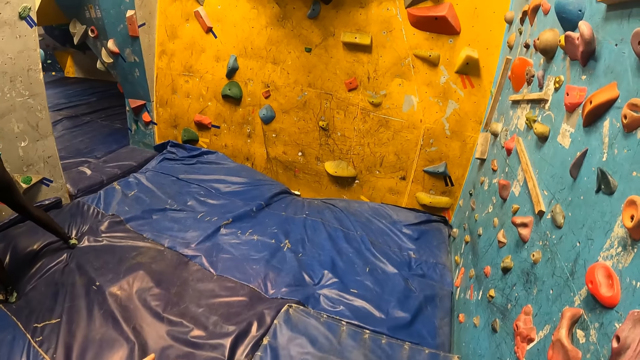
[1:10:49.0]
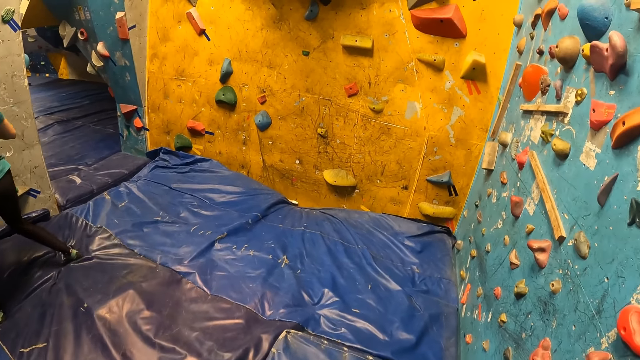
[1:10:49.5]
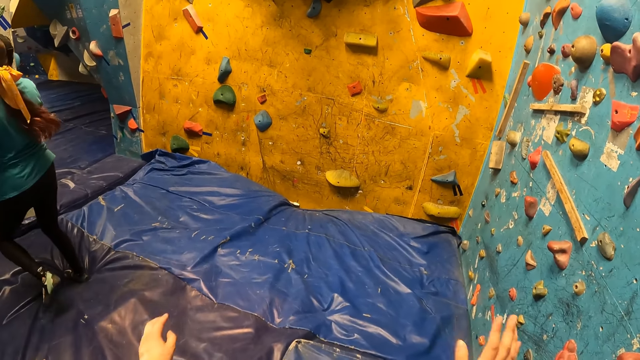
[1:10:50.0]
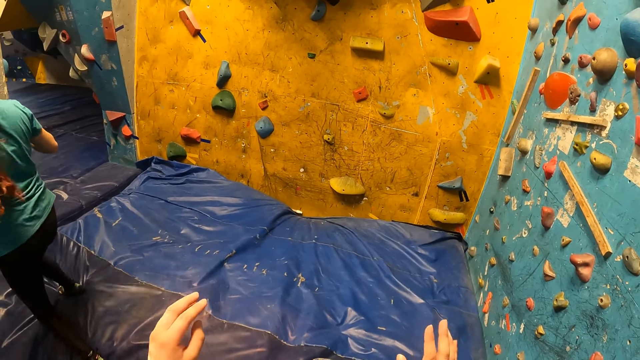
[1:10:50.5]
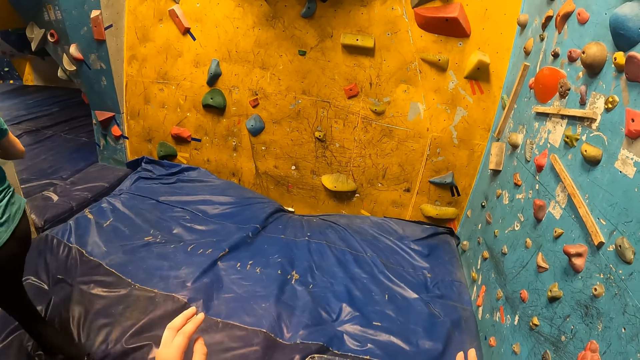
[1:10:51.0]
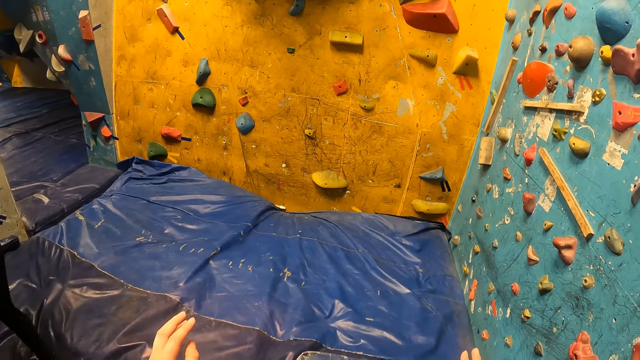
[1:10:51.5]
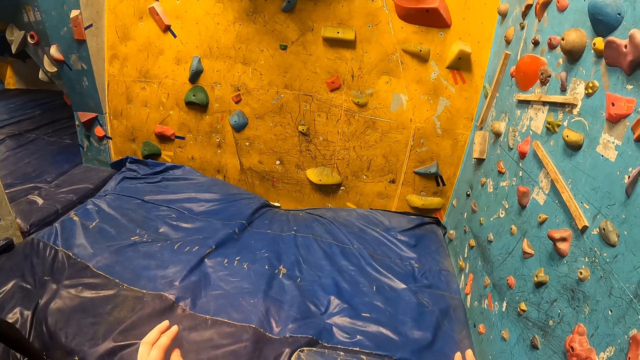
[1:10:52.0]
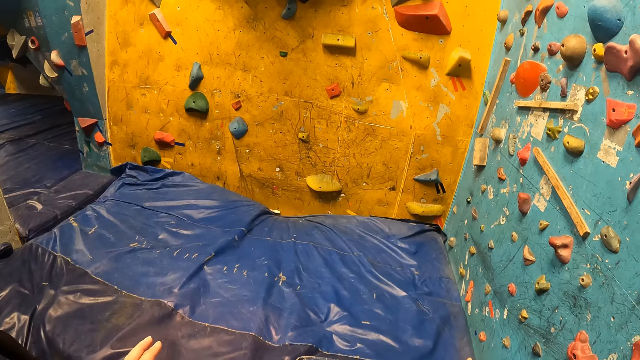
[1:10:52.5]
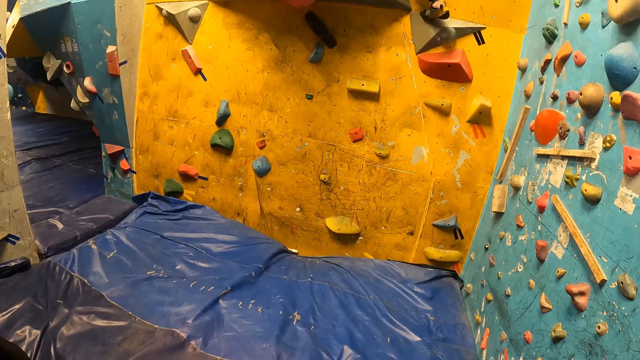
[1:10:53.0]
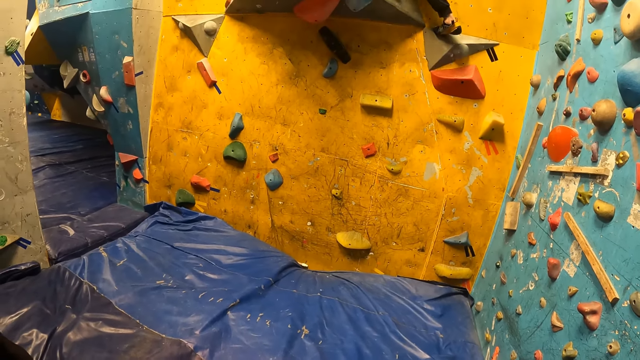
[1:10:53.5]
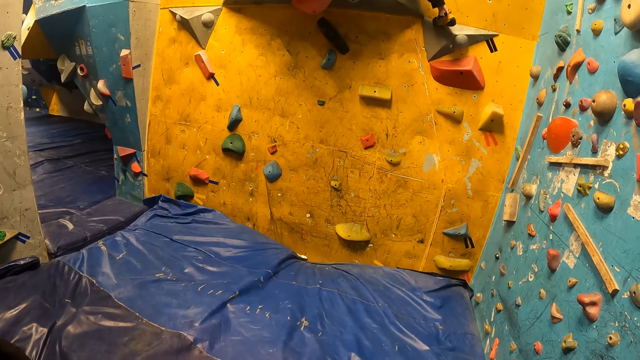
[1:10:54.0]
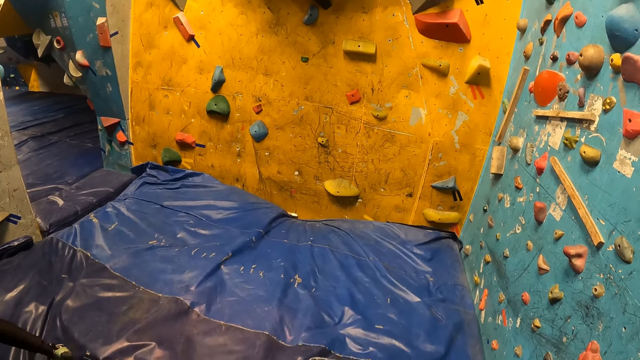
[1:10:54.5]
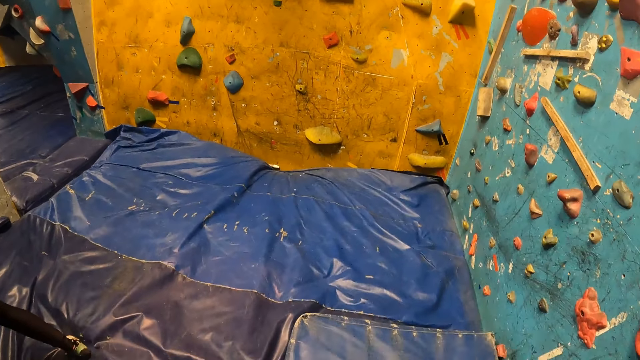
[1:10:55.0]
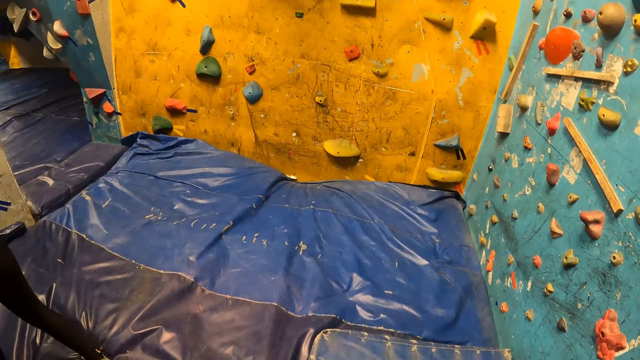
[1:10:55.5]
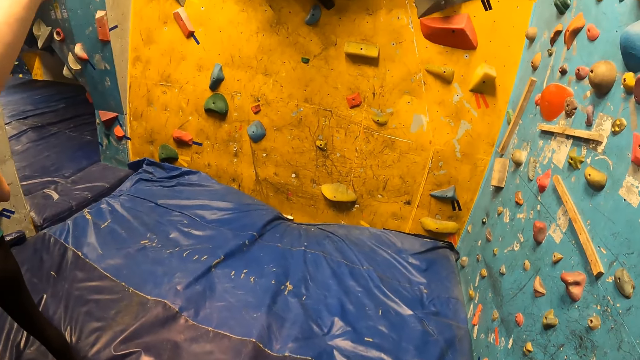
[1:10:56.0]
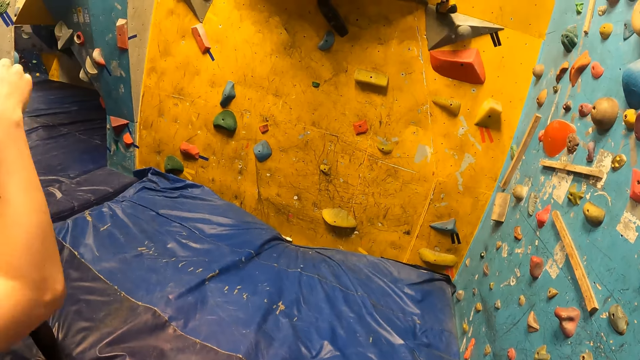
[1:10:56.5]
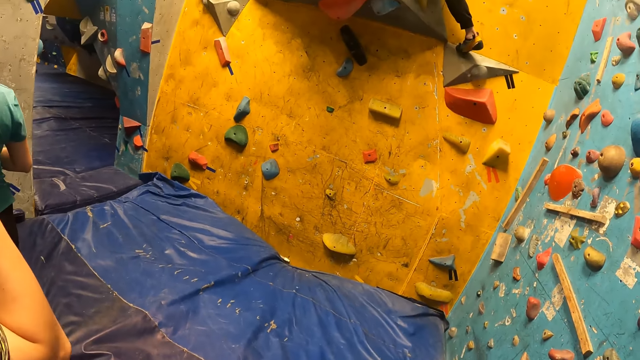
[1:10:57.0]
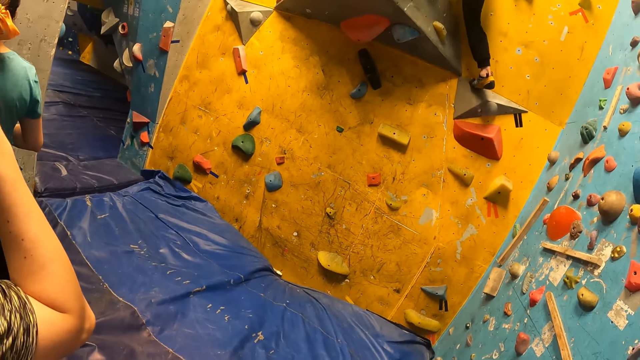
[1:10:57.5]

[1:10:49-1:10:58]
The camera wearer lifts the hands.

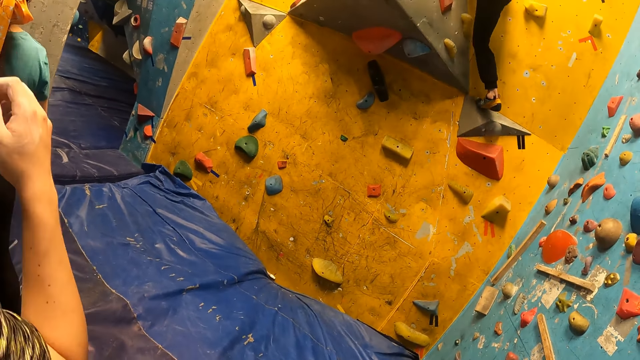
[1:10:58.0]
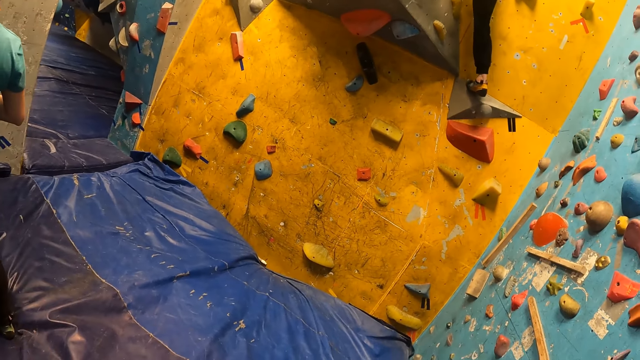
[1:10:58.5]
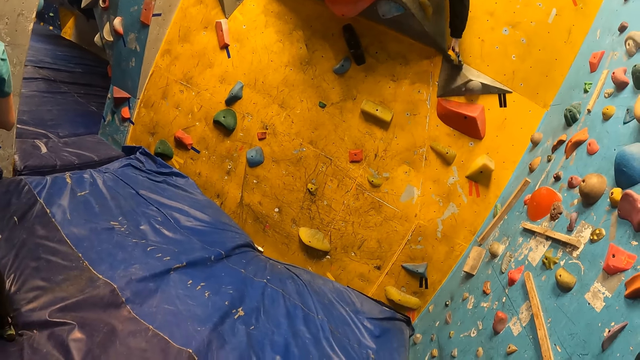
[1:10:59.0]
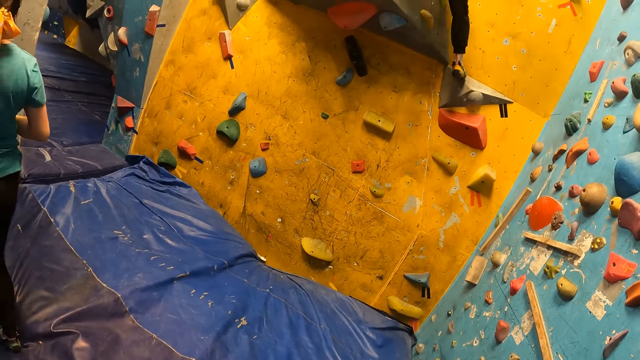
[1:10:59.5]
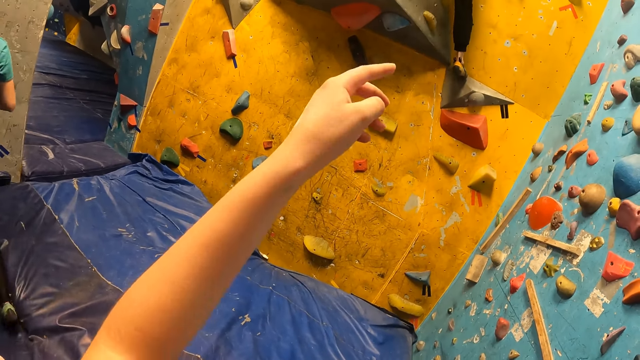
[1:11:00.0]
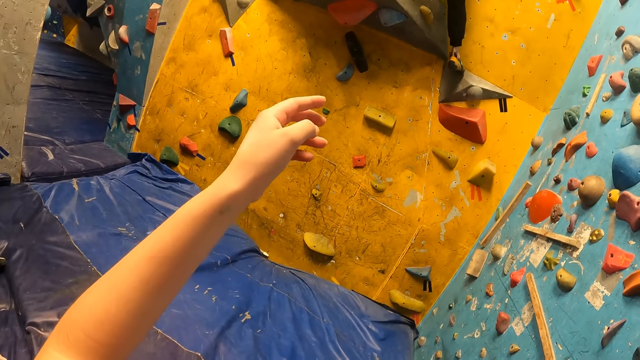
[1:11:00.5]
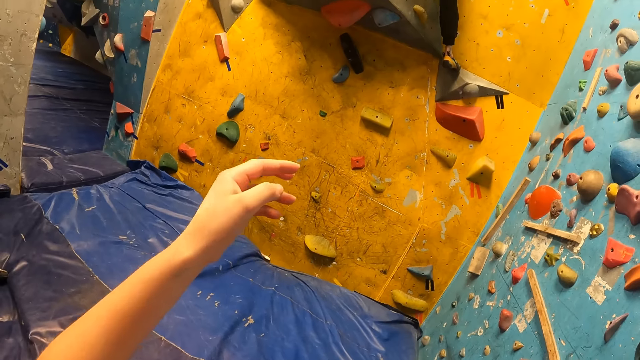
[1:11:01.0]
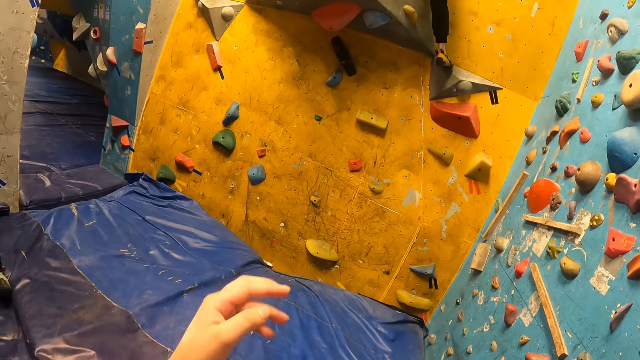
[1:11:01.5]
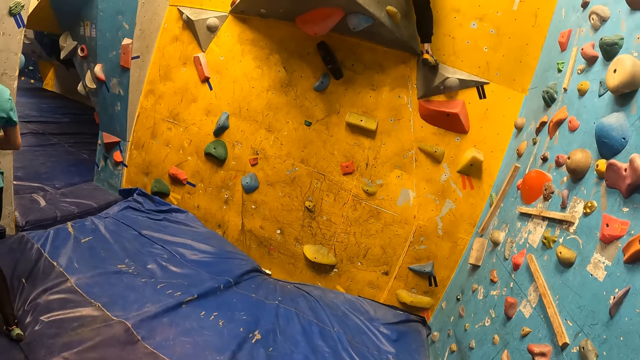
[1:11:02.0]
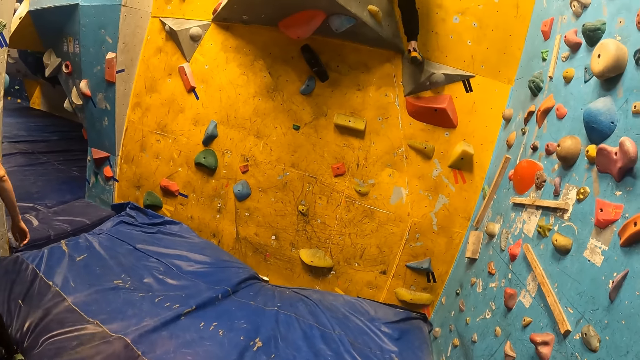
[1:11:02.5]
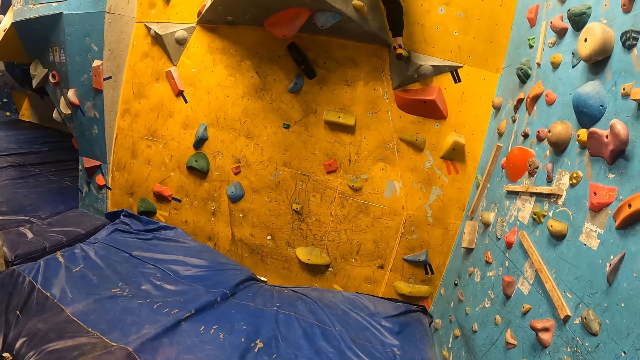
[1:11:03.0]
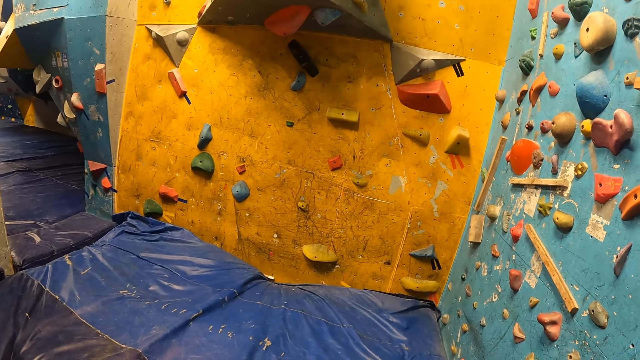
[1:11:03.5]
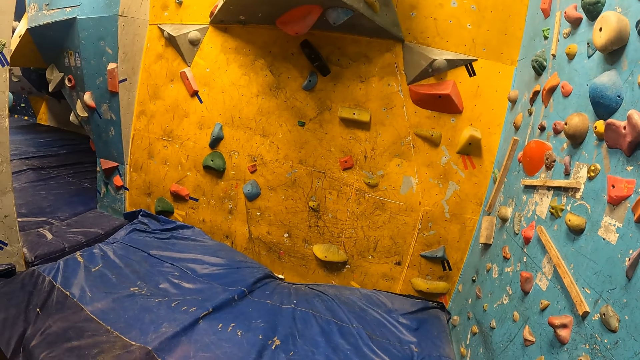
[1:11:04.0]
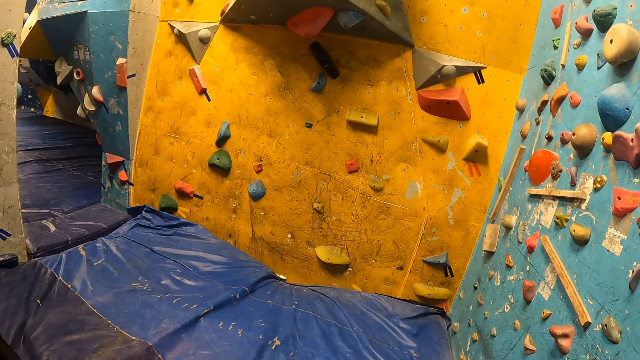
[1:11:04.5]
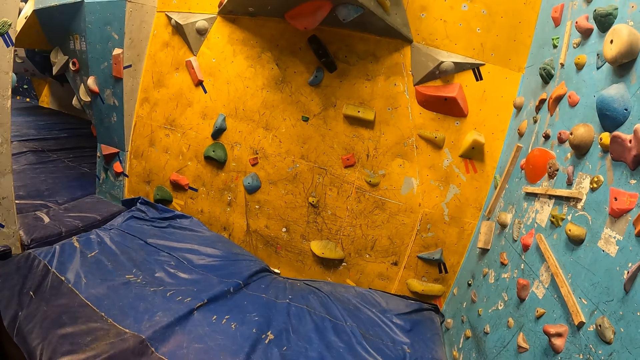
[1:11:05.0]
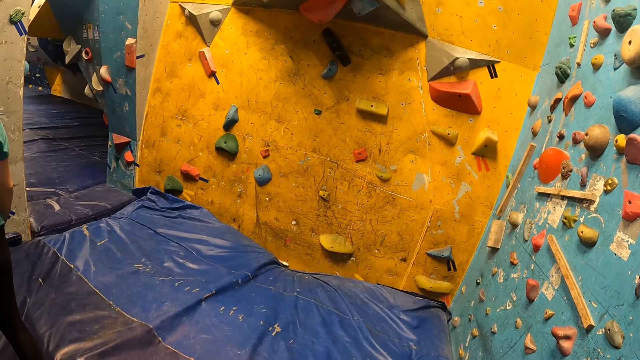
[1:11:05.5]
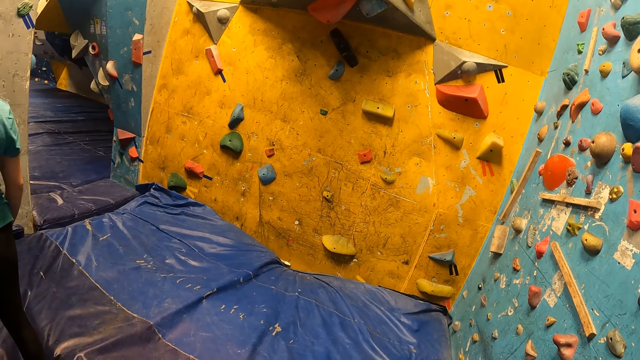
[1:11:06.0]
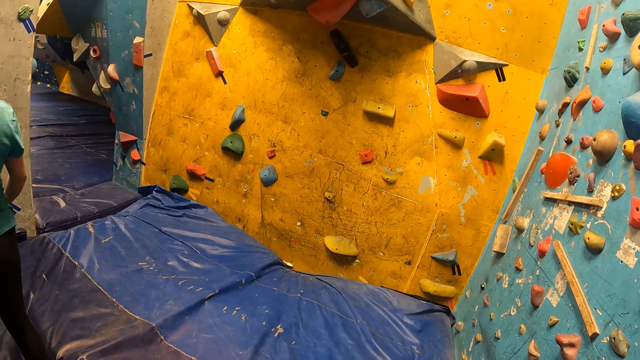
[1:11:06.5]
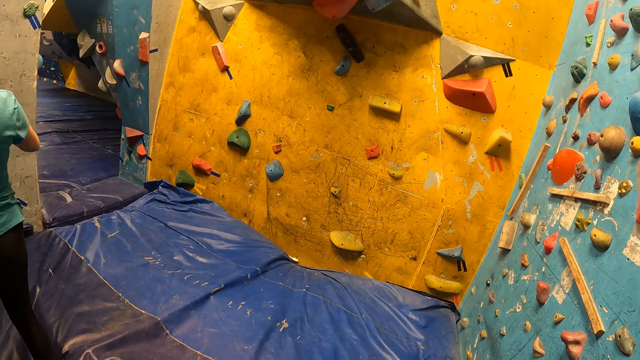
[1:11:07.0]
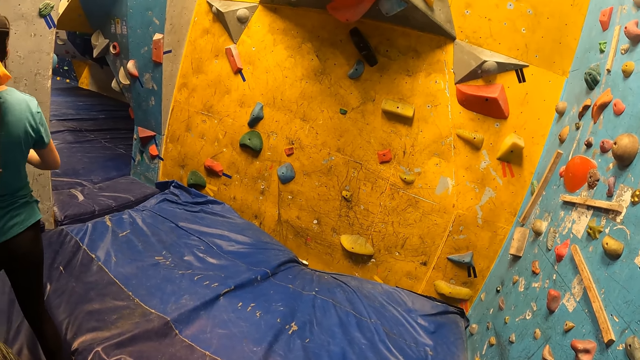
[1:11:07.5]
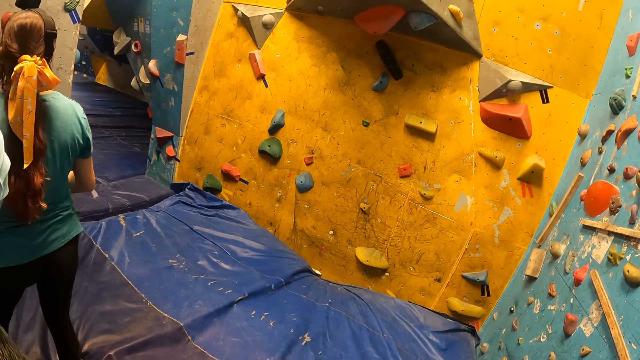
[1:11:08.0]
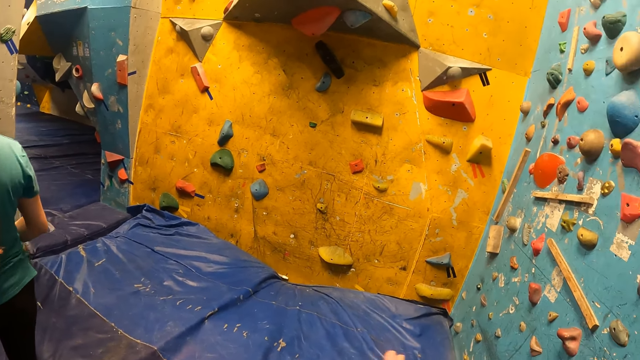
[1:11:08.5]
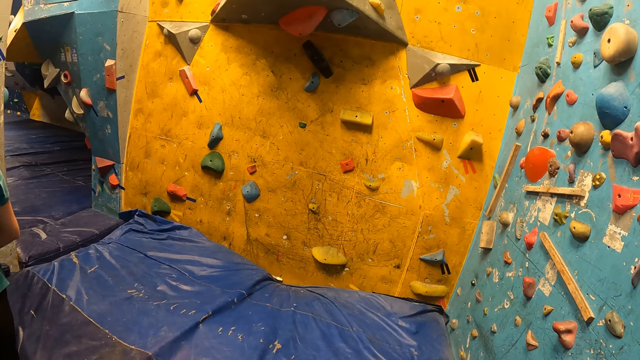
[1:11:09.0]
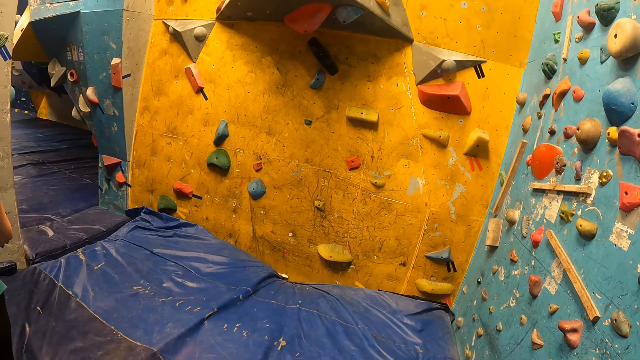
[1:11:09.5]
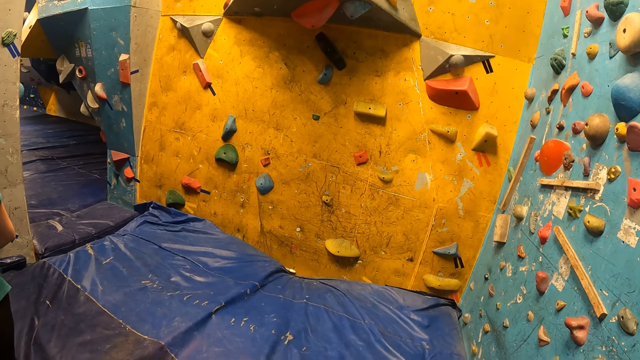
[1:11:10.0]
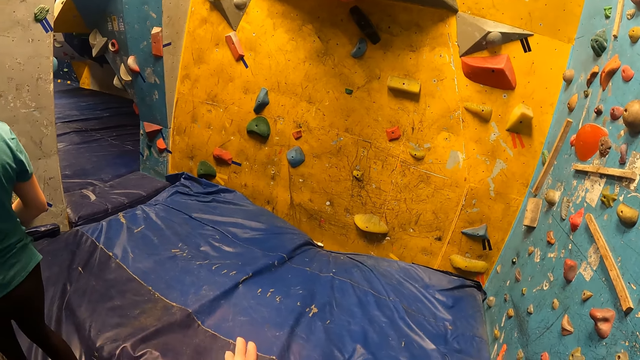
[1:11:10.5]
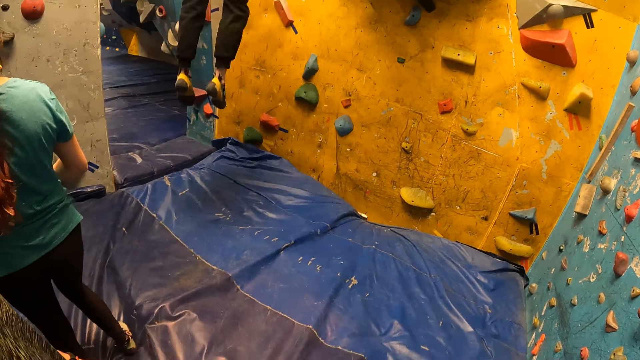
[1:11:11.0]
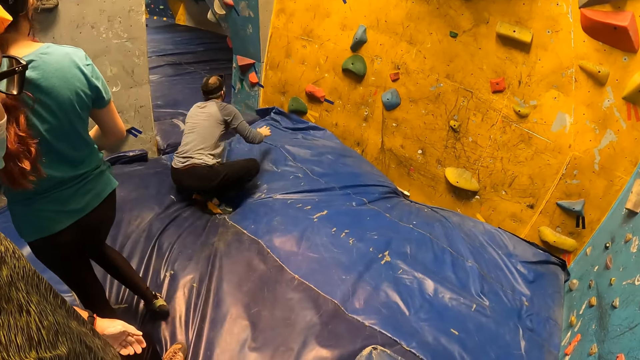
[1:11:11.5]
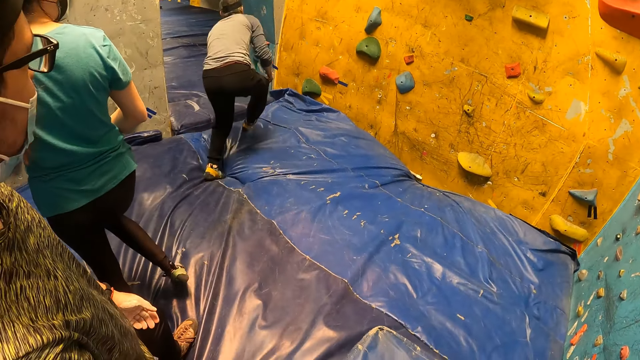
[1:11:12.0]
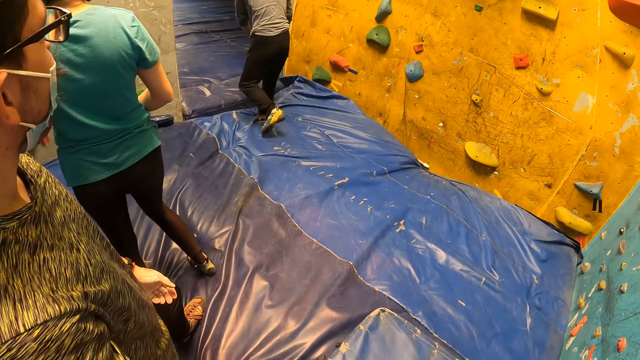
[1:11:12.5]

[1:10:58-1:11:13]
The camera wearer points at a man. The man jumps down from the bouldering wall.
